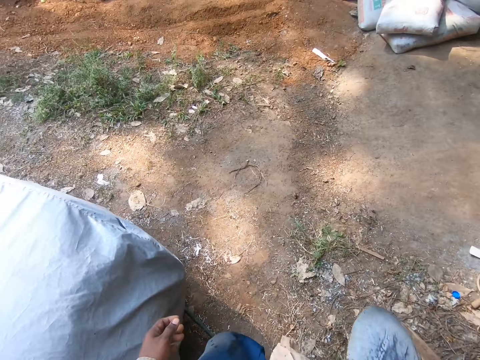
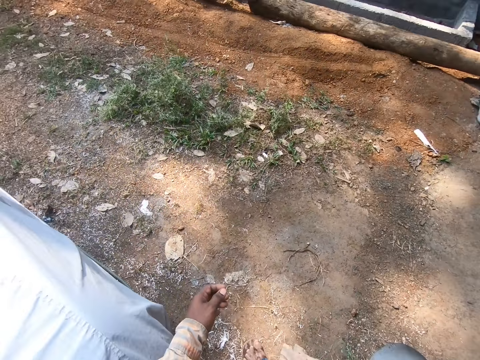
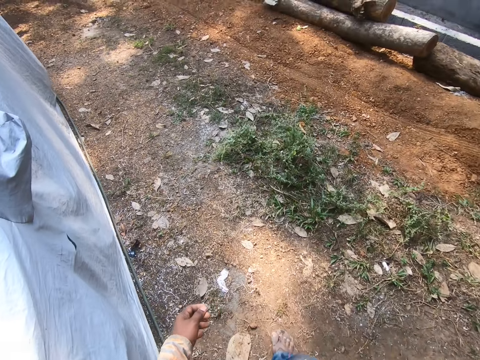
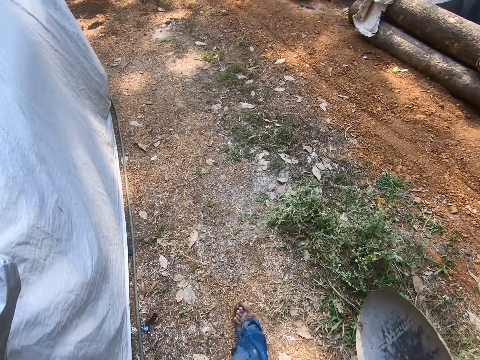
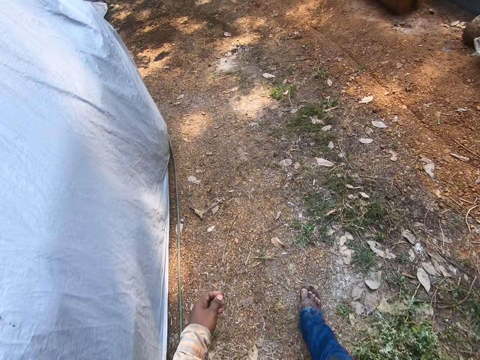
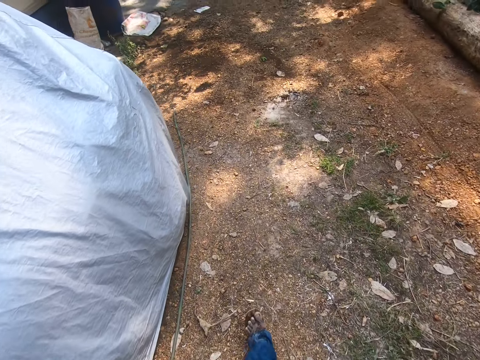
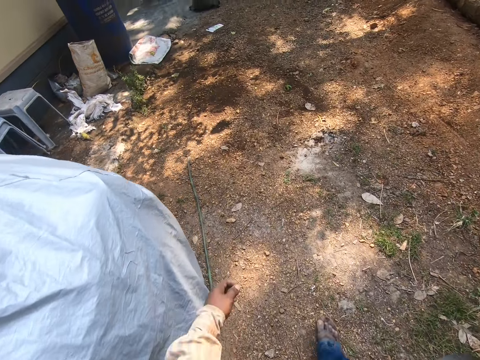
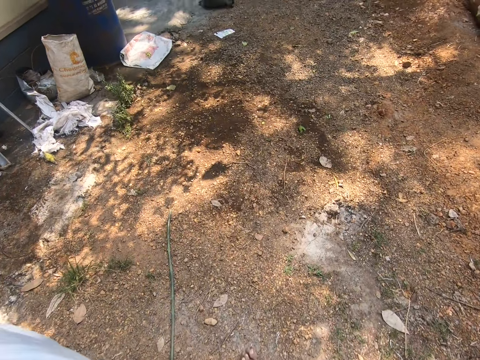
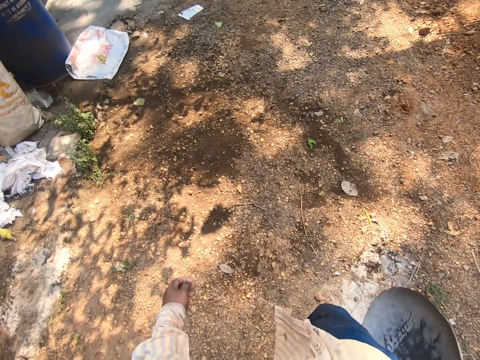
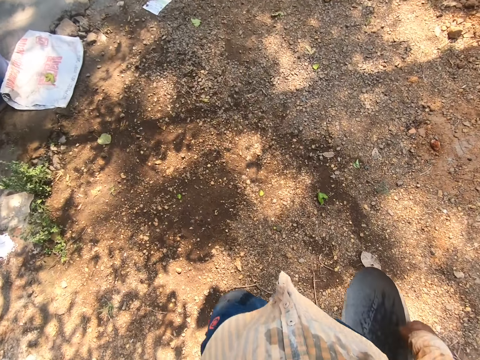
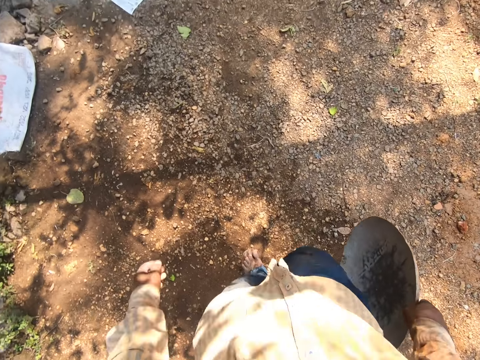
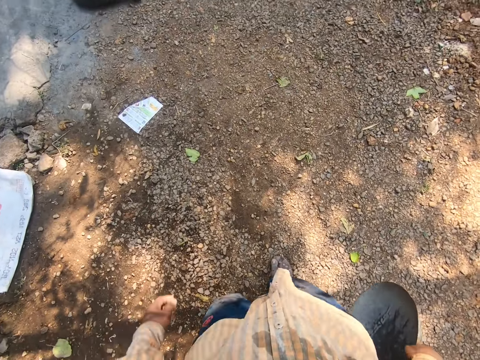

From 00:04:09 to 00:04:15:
The camera wearer walks around the area.

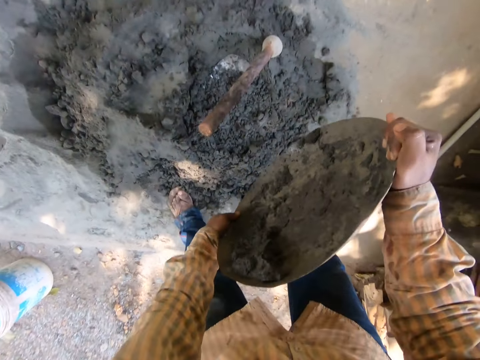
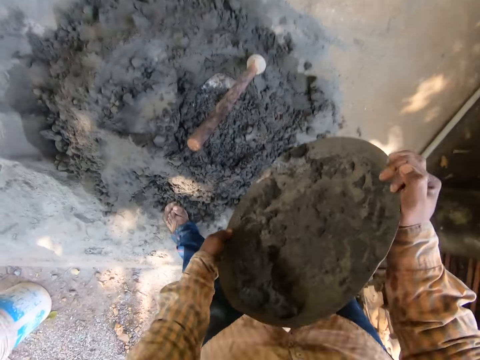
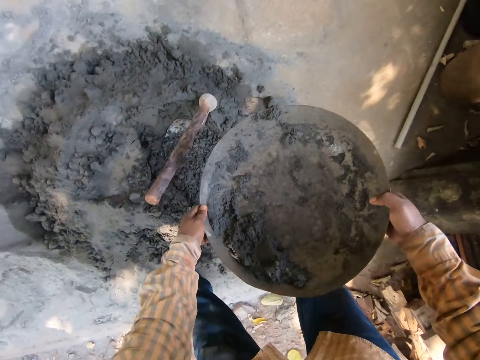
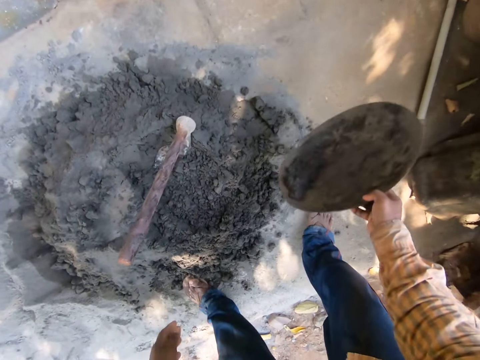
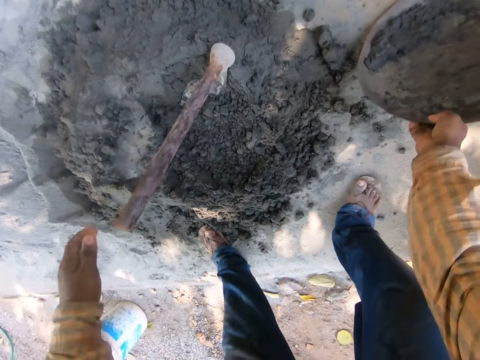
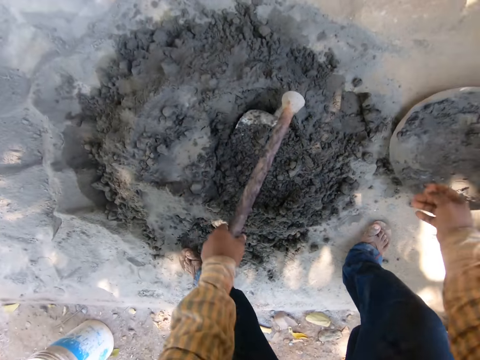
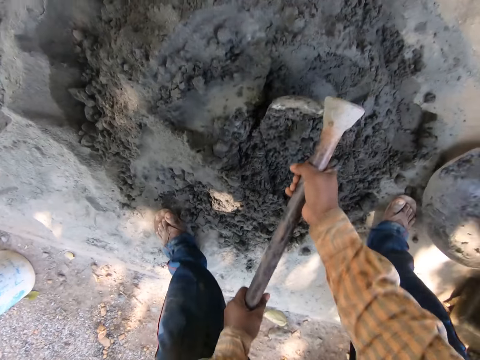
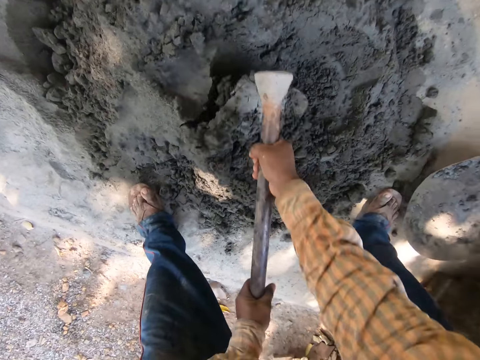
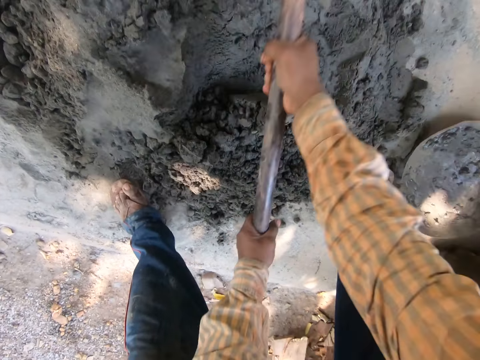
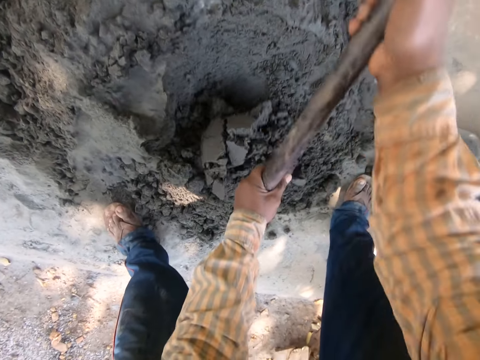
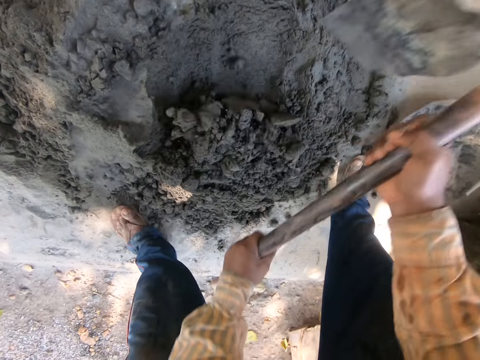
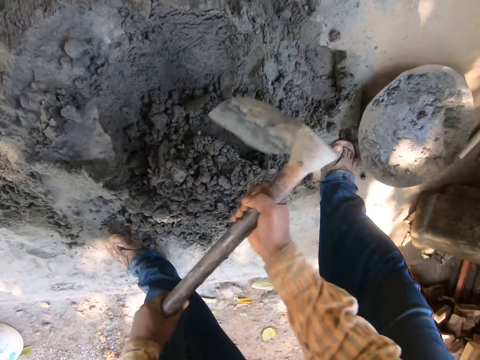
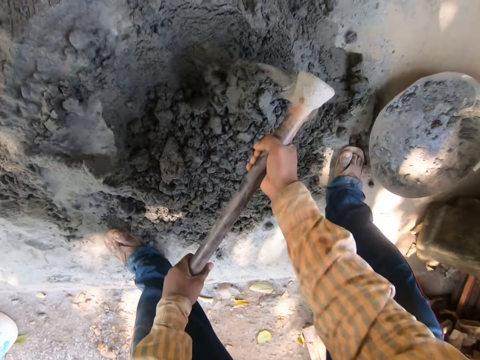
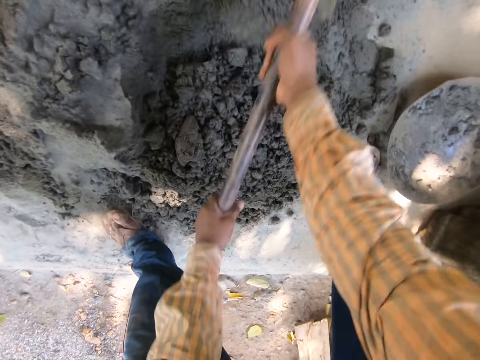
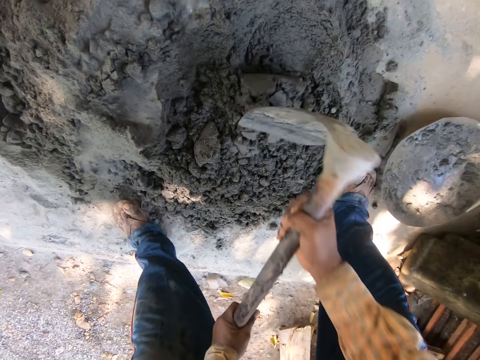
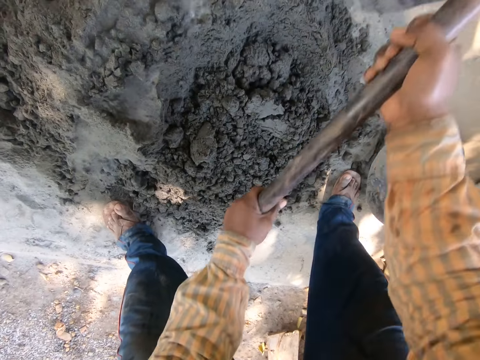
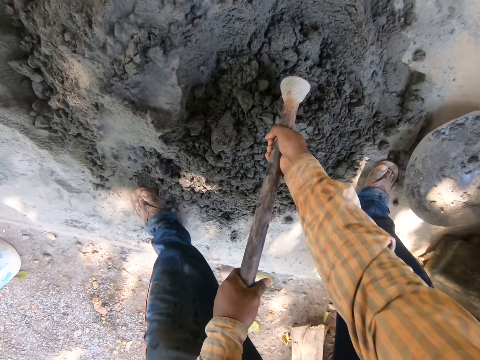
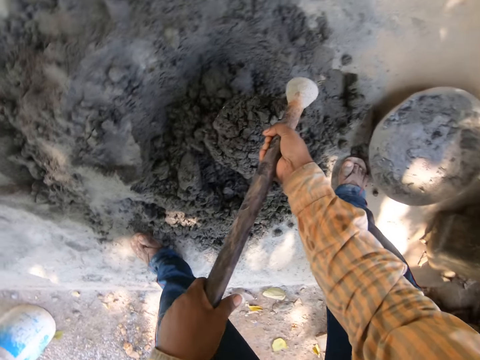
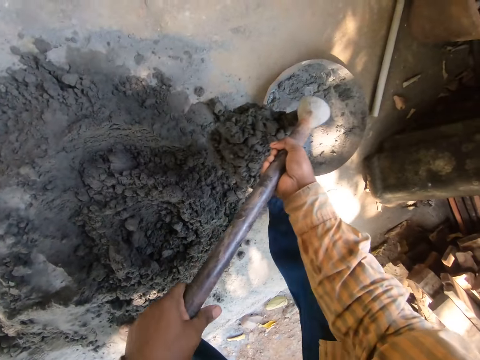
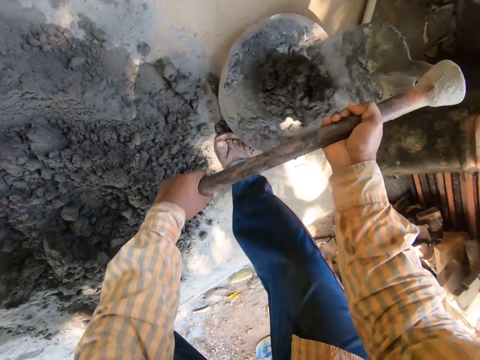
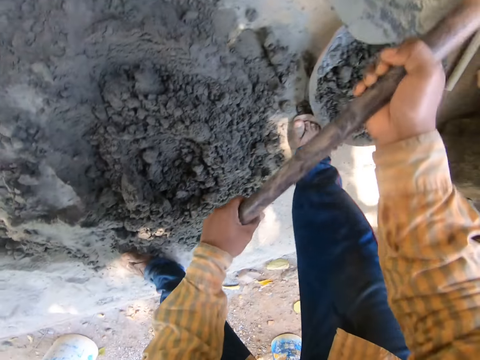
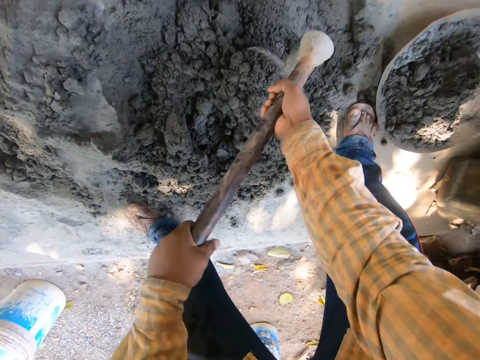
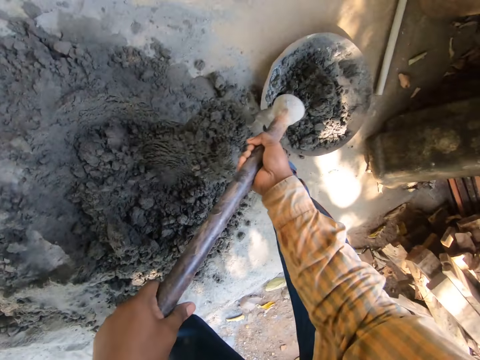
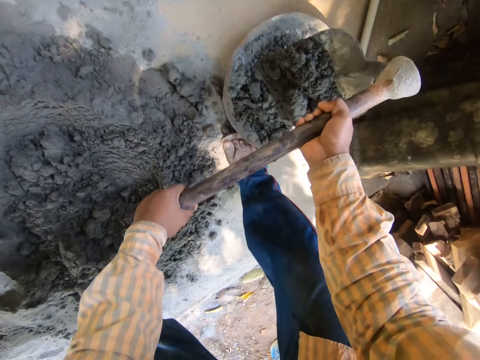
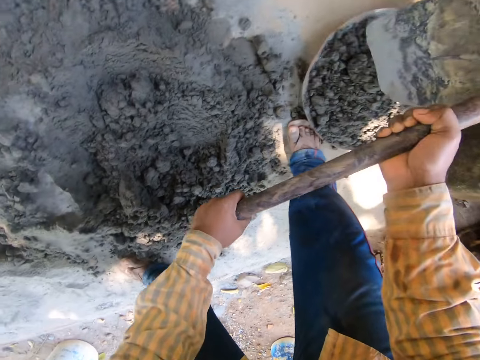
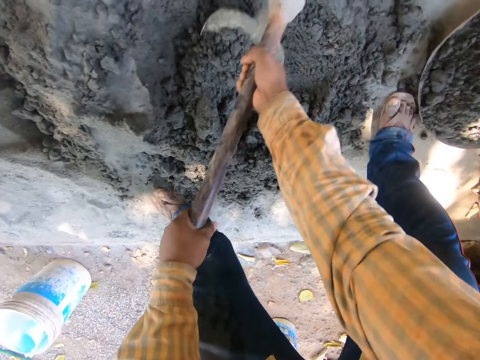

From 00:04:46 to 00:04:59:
The camera wearer puts the mortar pan down. They take a hoe. They dig the sand and mix the concrete. They scoop the concrete. They put concrete in the mortar pan. They scoop the concrete. They put concrete in the mortar pan.

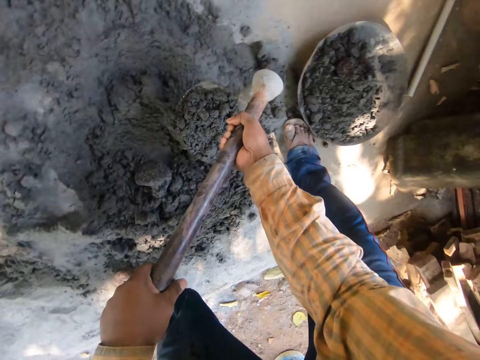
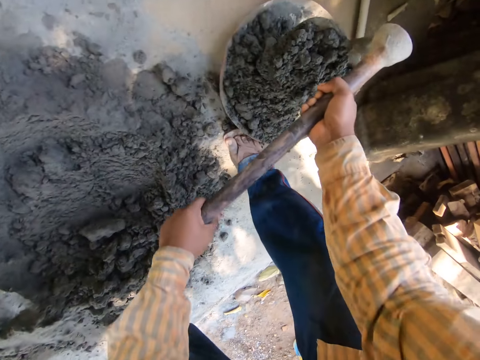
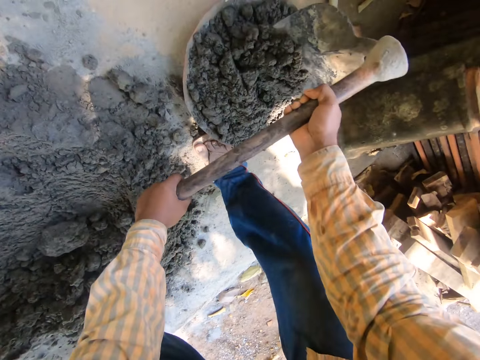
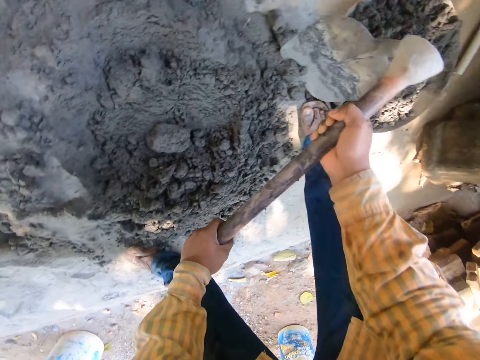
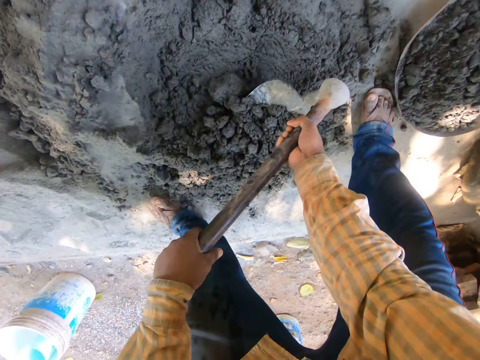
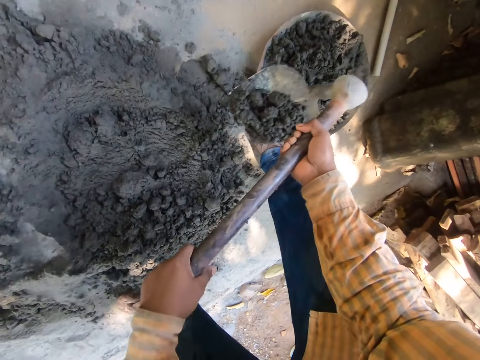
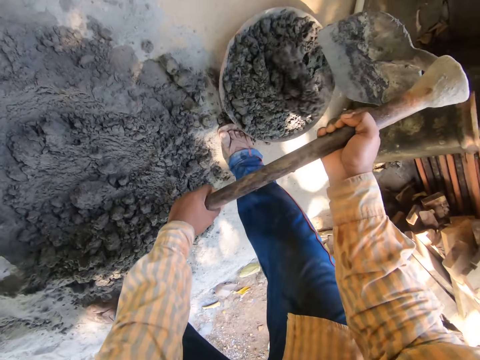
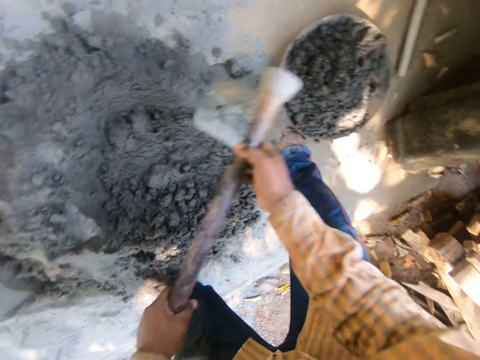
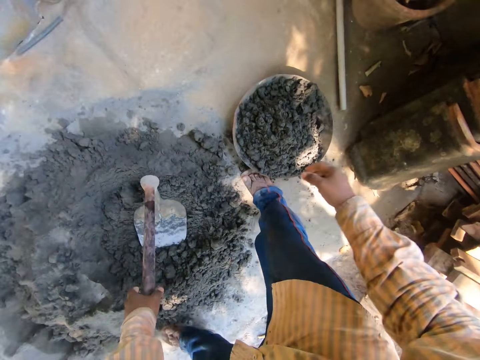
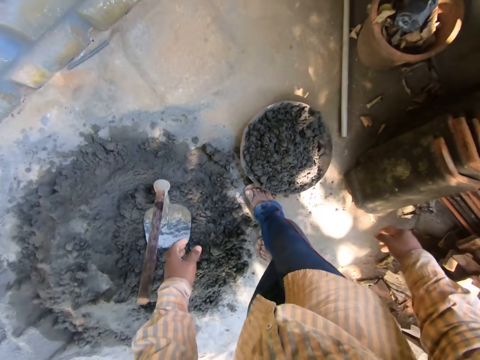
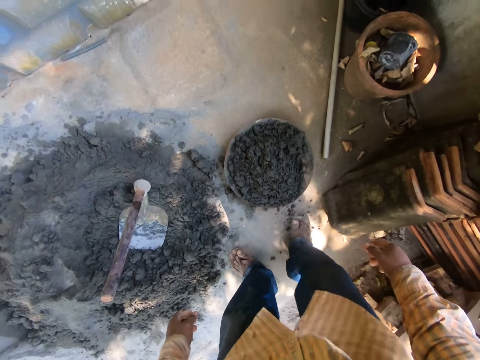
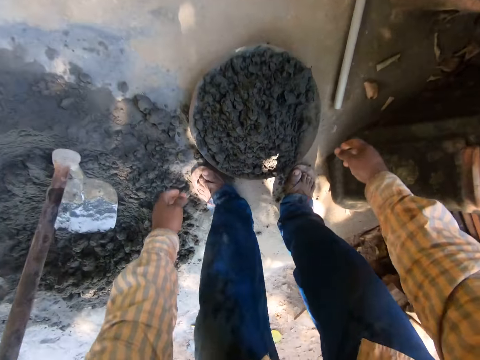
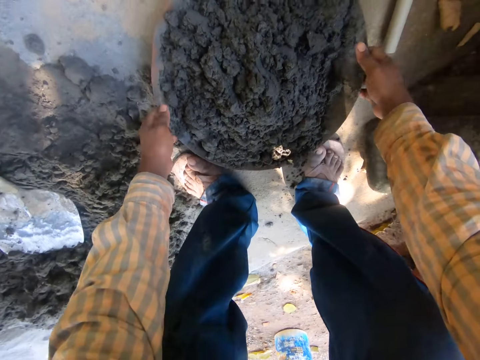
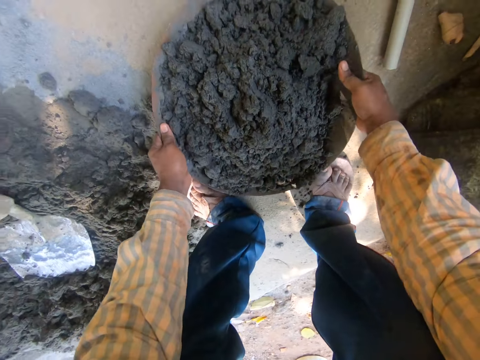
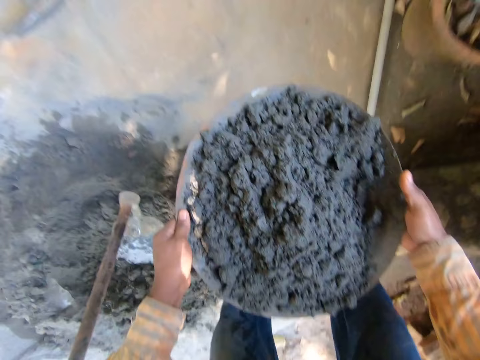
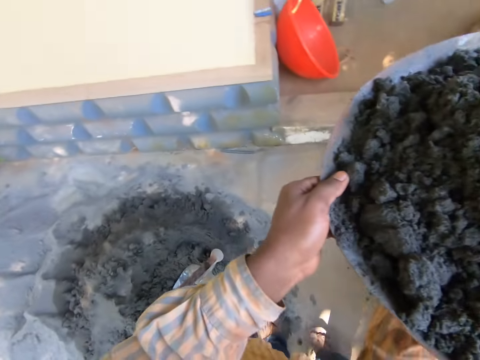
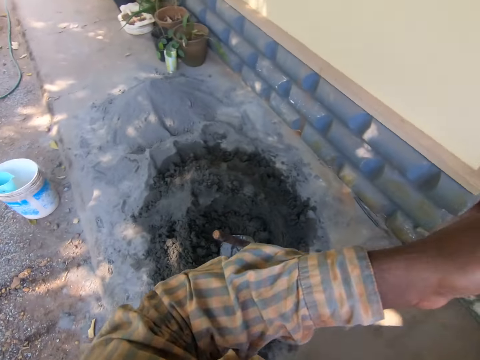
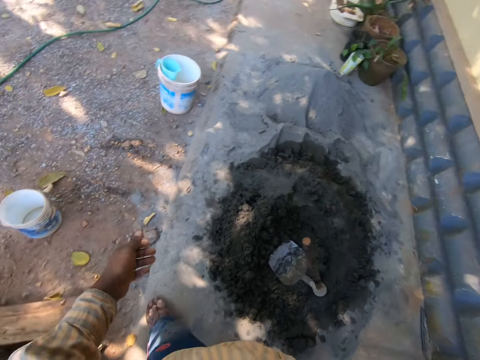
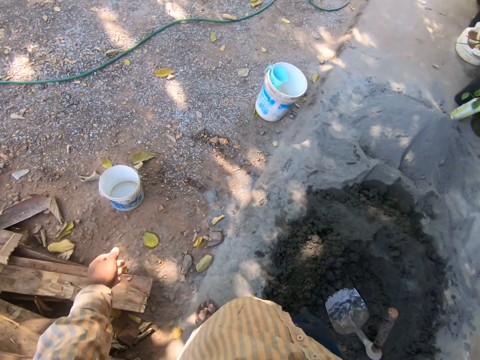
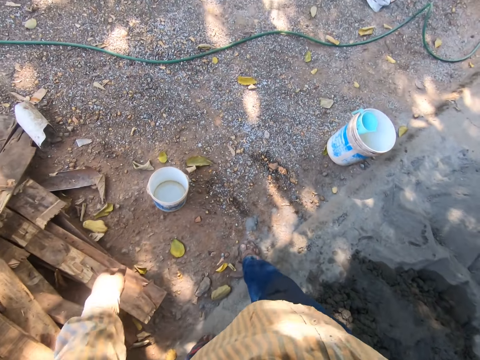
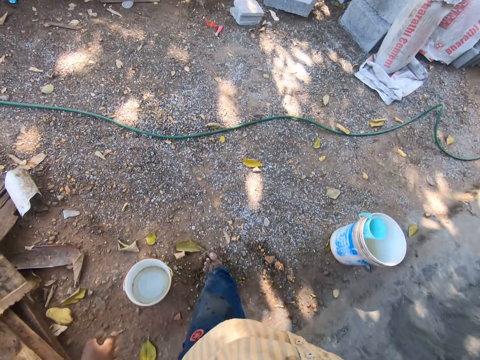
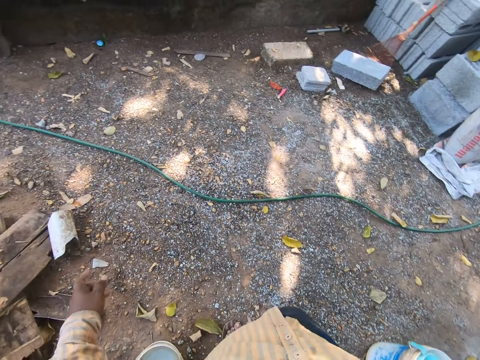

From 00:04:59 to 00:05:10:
The camera wearer scoops the concrete. They put the concrete in the mortar pan. They scoop the concrete. They put the concrete in the mortar pan. They put down a hoe and stand up. They pick the bowl. They take the concrete. They turn around, put the concrete on the wall, turn around and walk in a yard.
